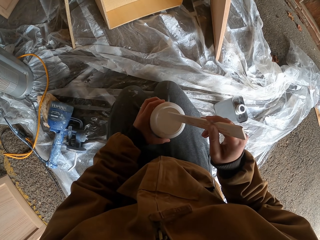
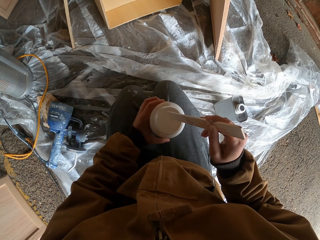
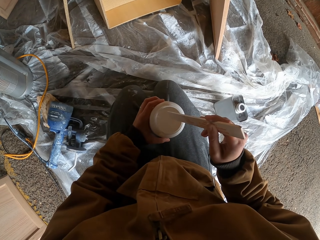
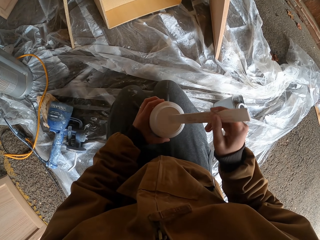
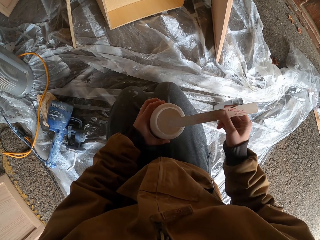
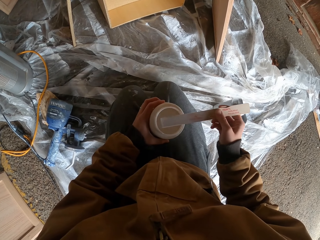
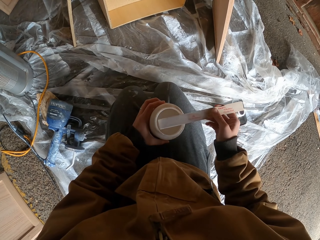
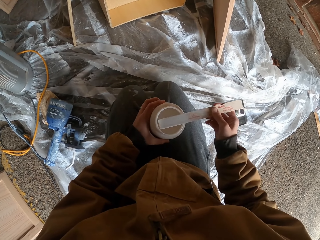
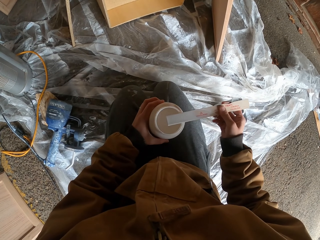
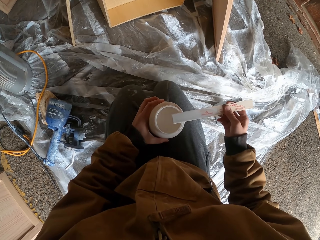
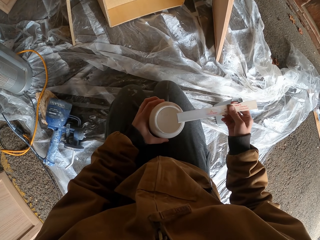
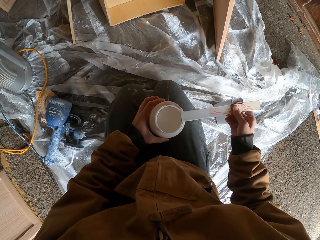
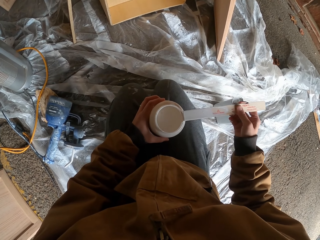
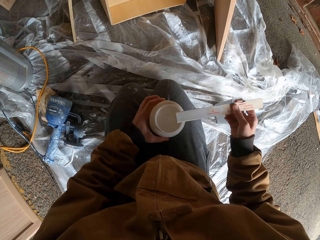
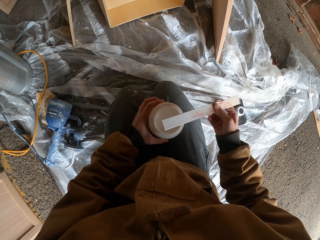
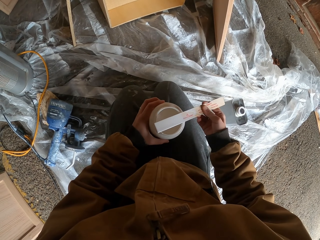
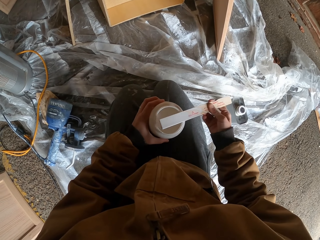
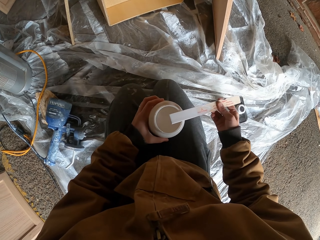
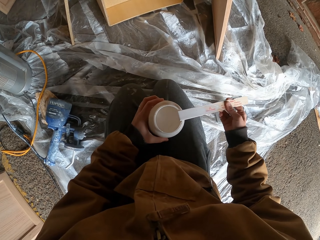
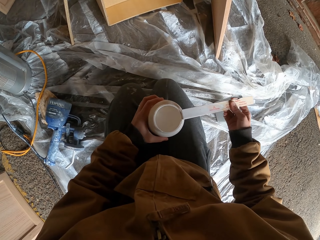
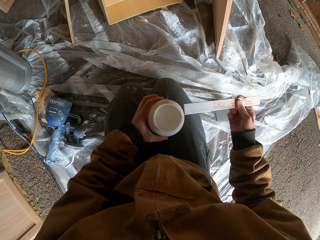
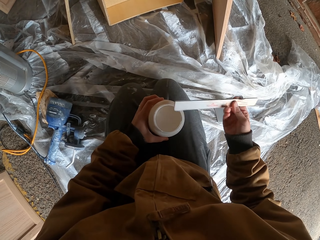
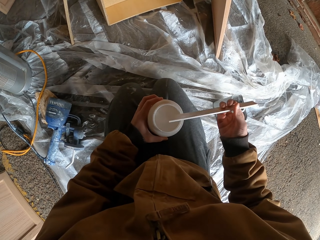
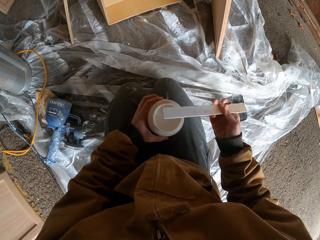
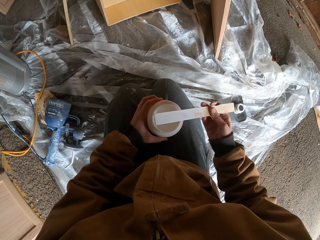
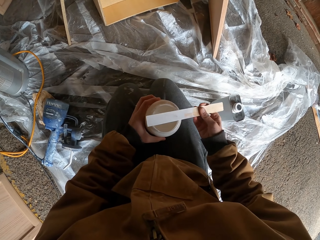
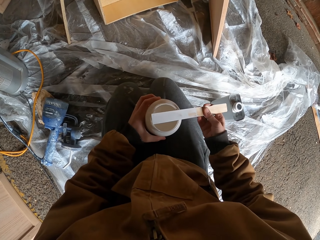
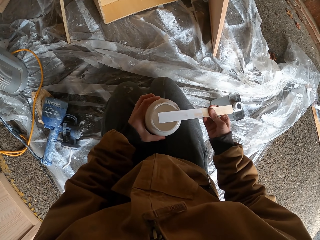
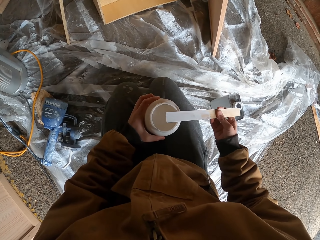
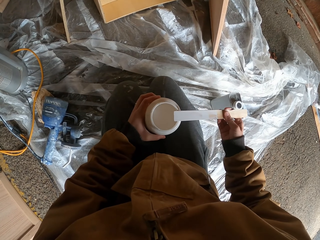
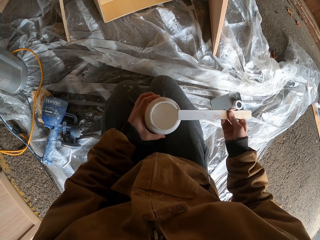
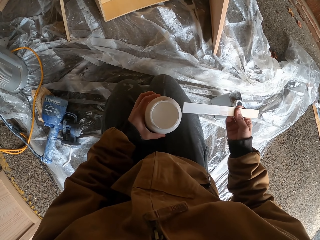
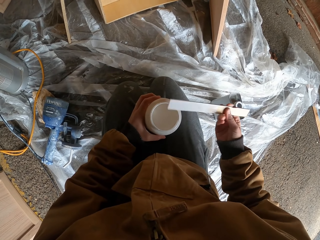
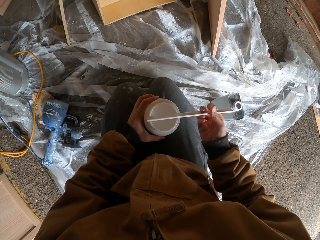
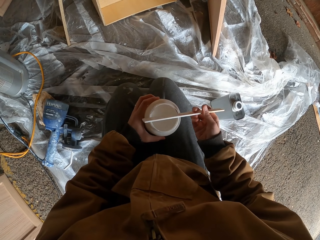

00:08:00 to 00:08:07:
The camera wearer removes the excess paint on the wood.

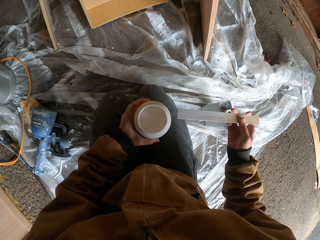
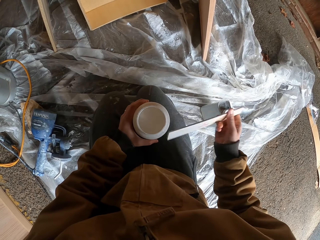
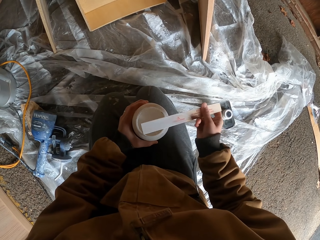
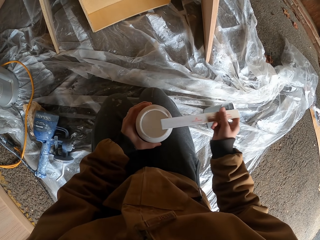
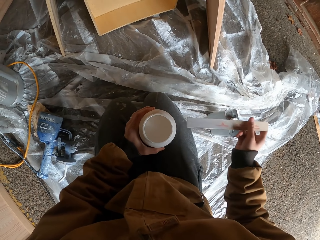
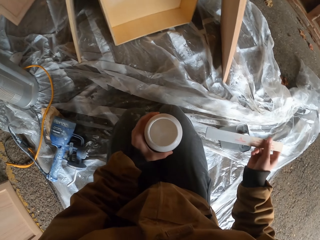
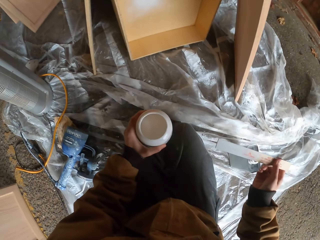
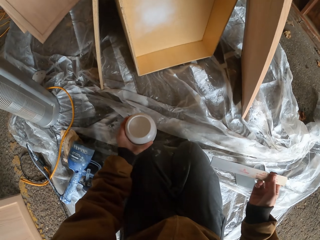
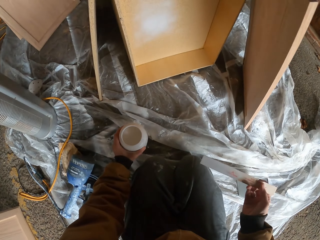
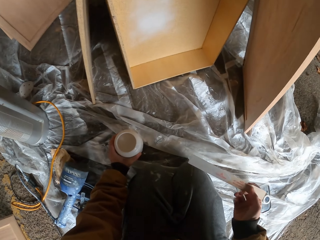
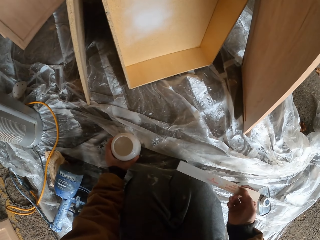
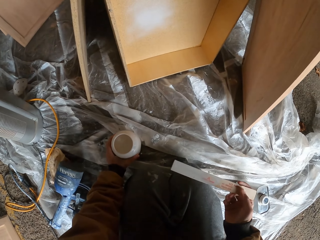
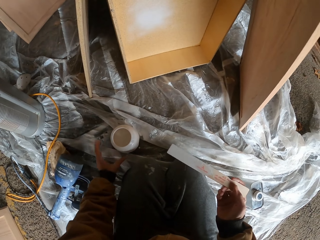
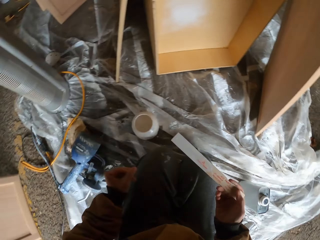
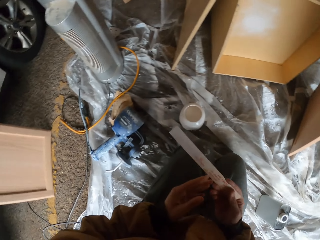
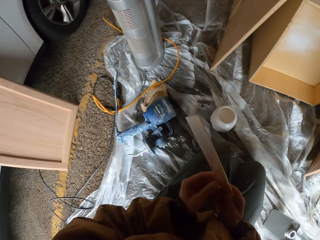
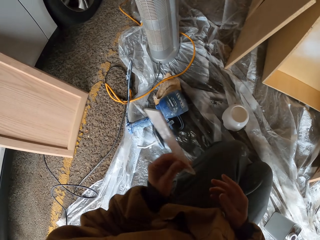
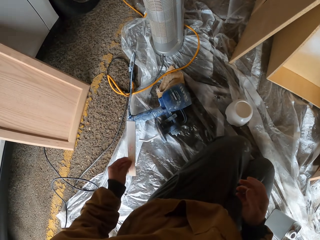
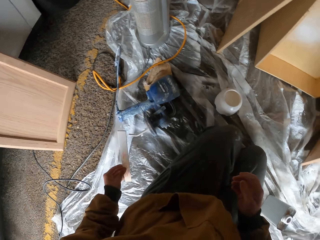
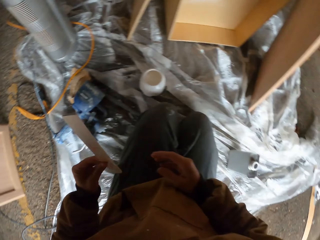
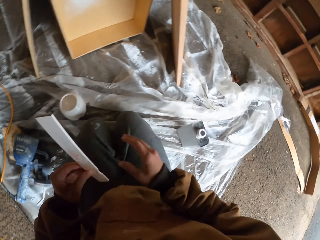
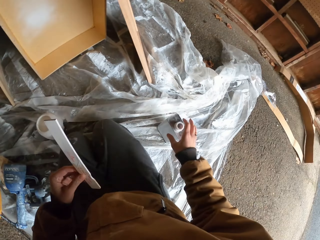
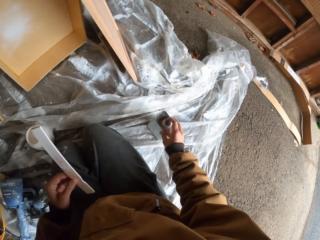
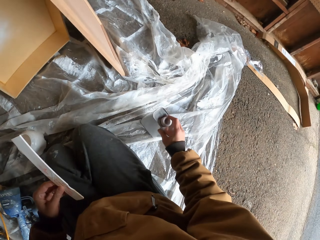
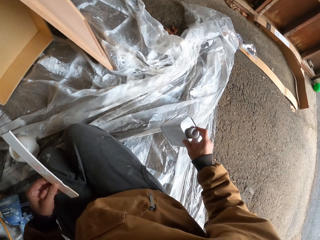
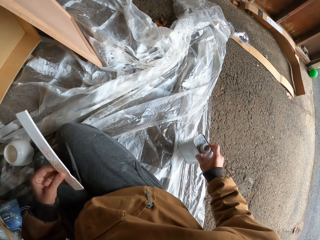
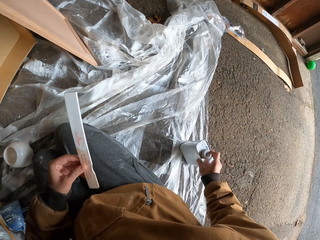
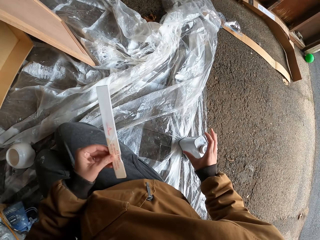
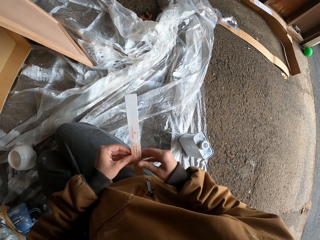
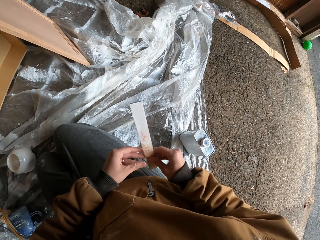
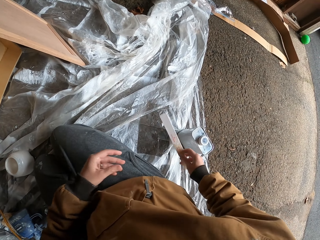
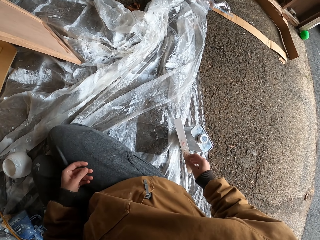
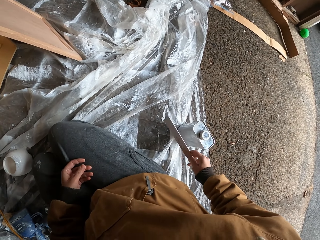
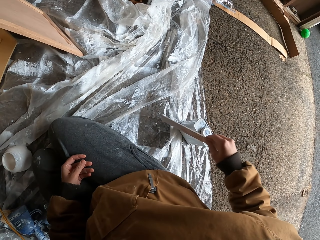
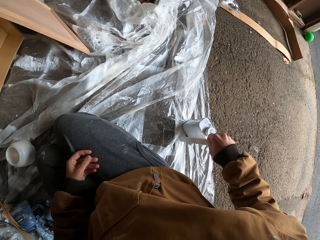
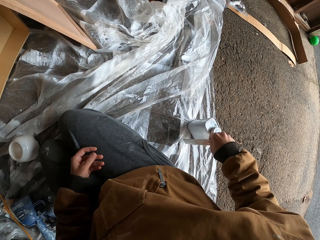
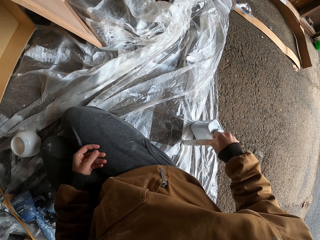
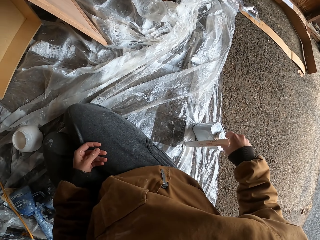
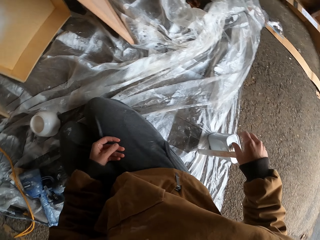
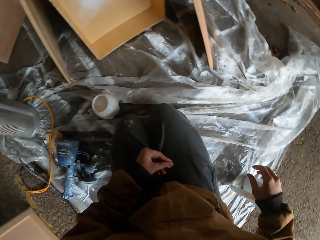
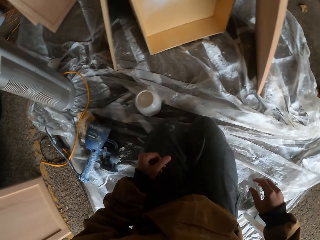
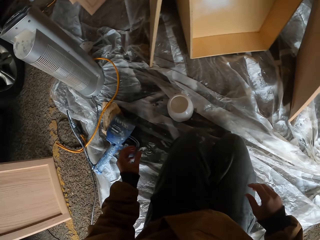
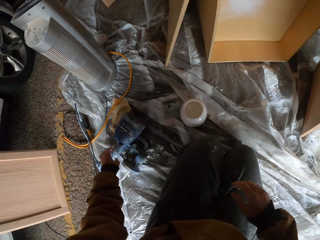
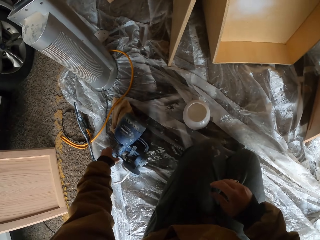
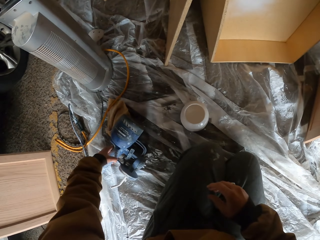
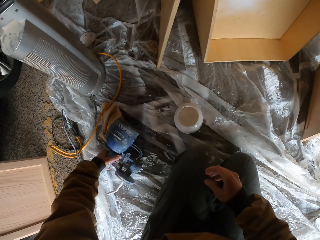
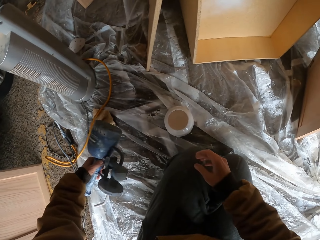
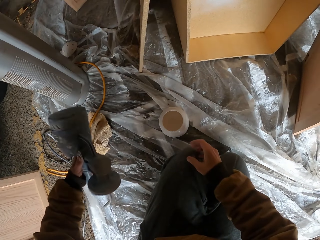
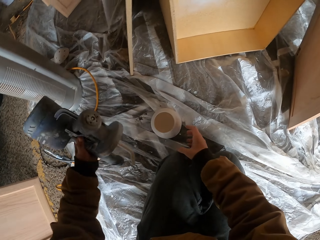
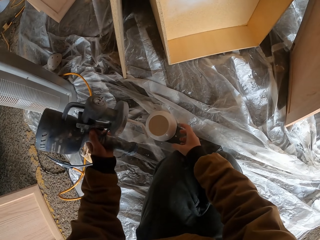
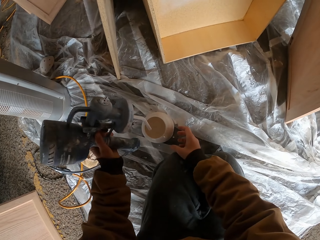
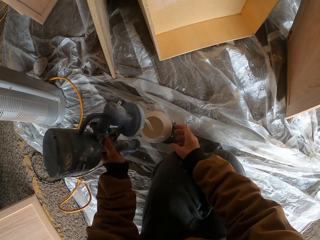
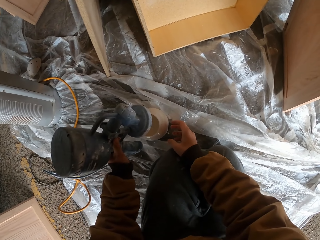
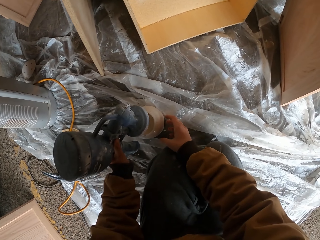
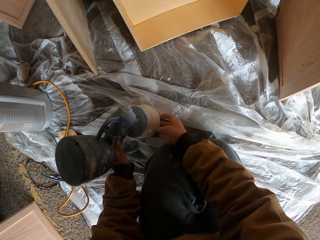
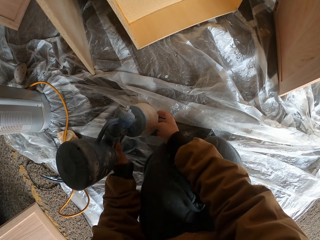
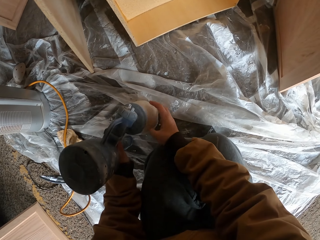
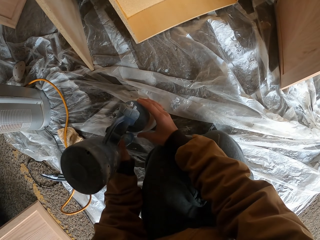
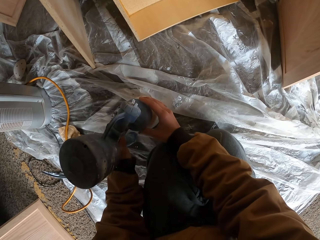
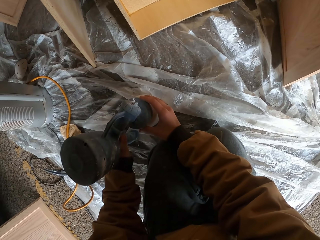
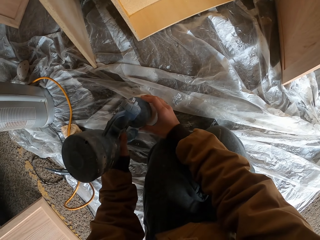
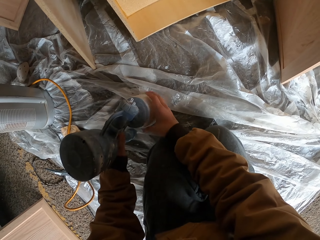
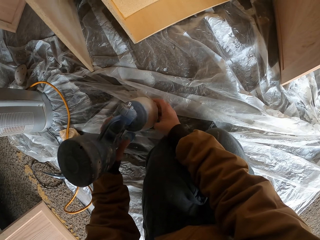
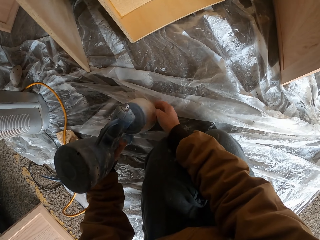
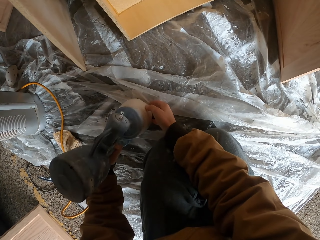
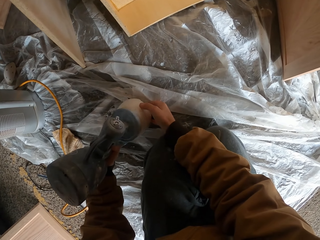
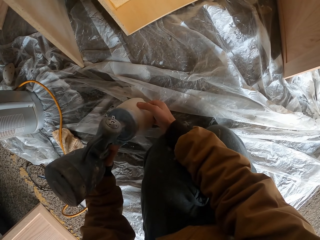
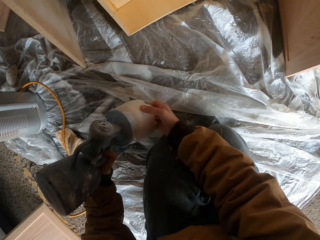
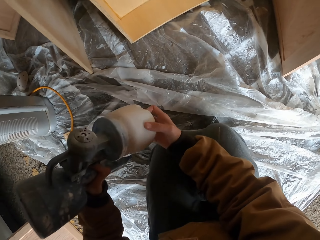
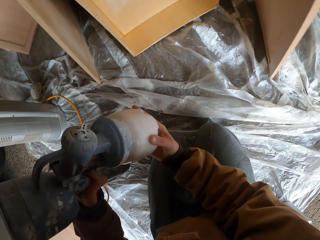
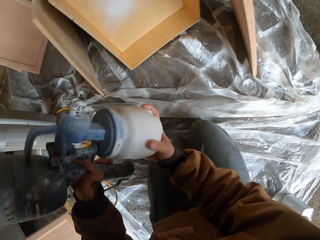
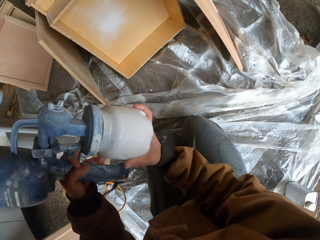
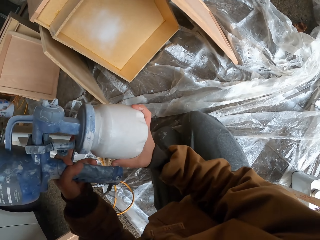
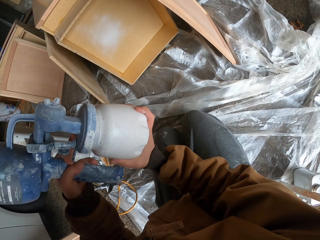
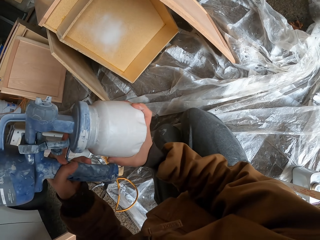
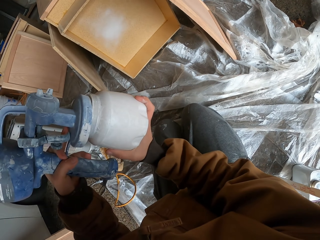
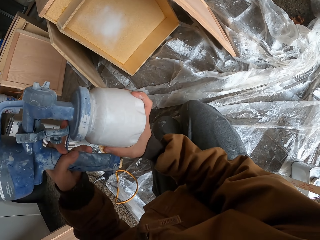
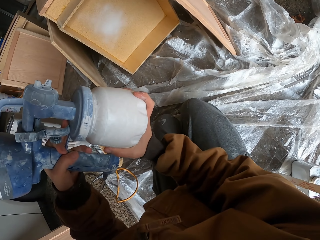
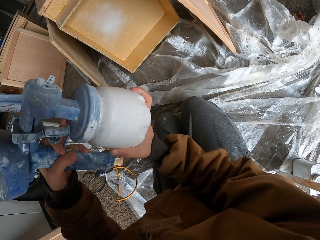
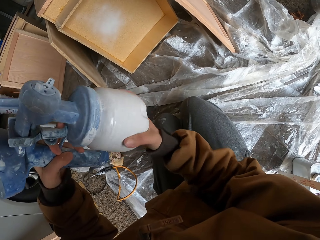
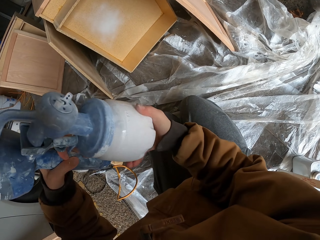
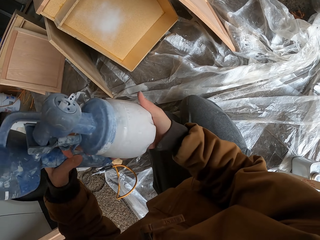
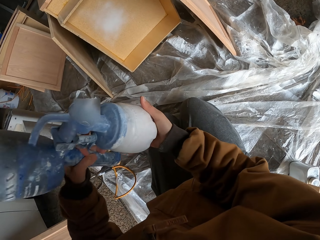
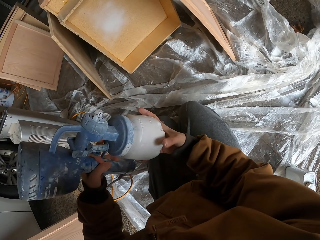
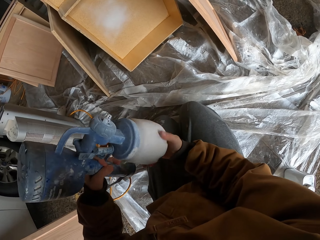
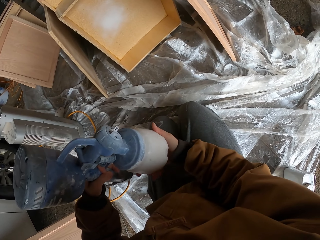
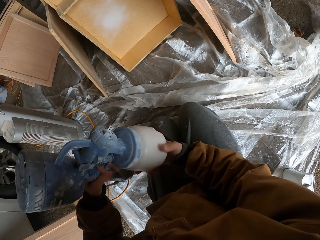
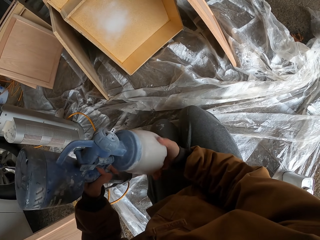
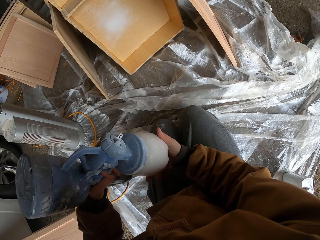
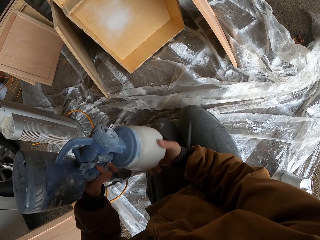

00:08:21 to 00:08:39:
The camera wearer drops the paint. They put the container on the floor. They move the wood. They move the paint bottle. They drop the wood. They pick the spray gun or smoothing machine. They drop the spray gun. They close the smoothing machine. They tighten the spray gun.
